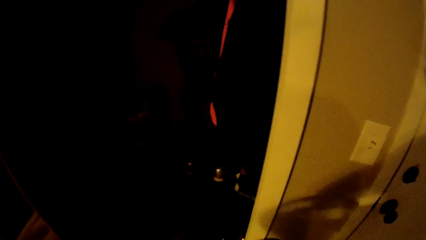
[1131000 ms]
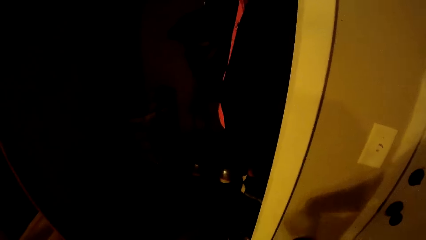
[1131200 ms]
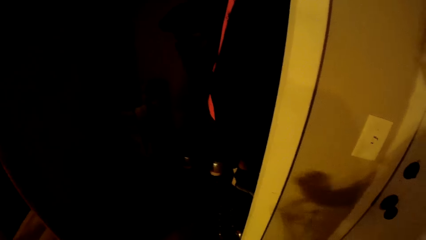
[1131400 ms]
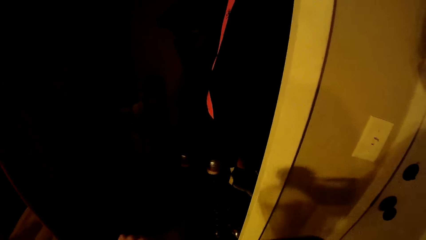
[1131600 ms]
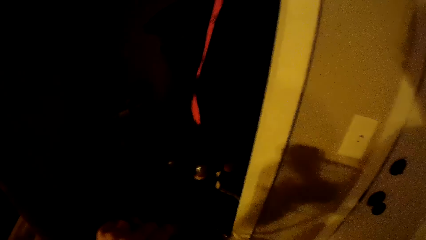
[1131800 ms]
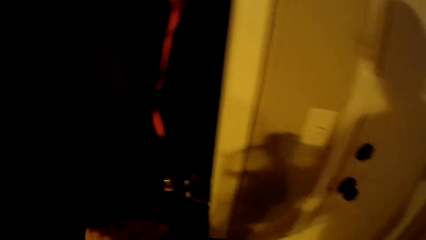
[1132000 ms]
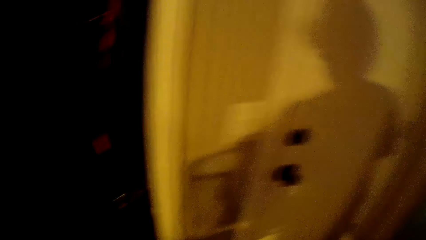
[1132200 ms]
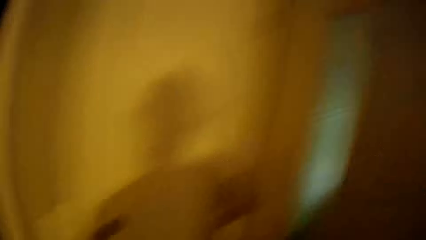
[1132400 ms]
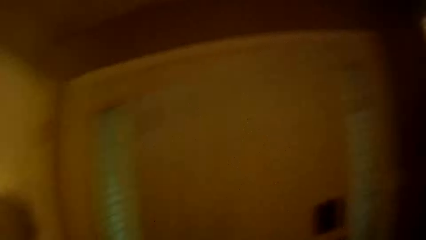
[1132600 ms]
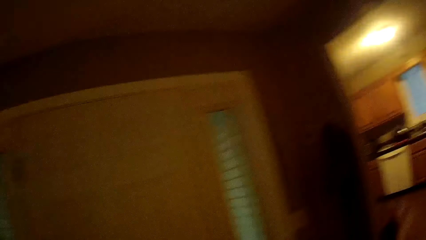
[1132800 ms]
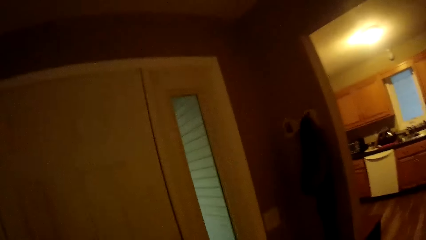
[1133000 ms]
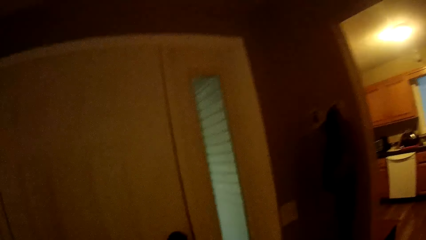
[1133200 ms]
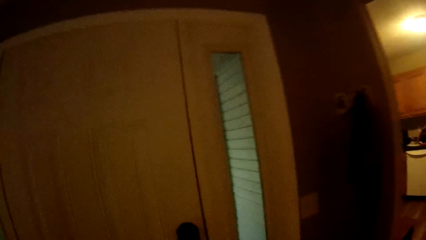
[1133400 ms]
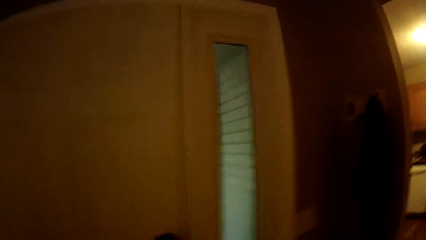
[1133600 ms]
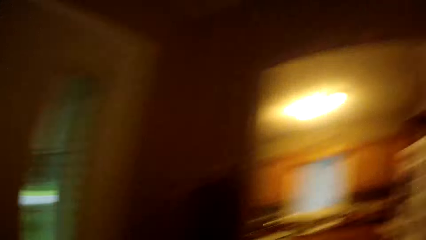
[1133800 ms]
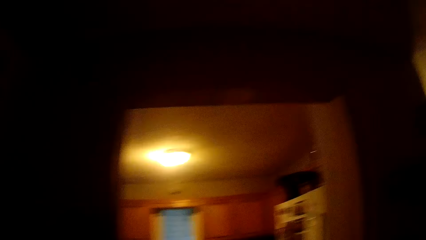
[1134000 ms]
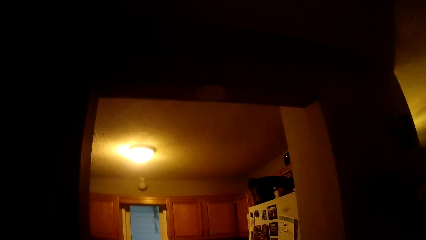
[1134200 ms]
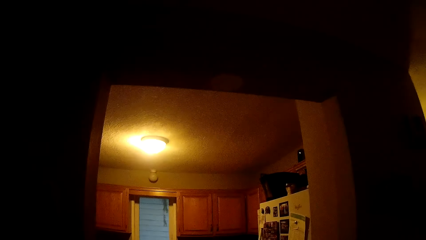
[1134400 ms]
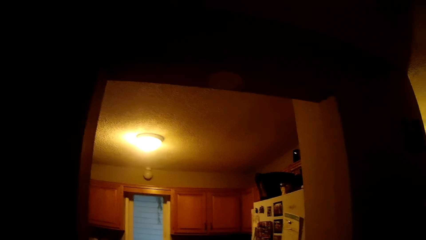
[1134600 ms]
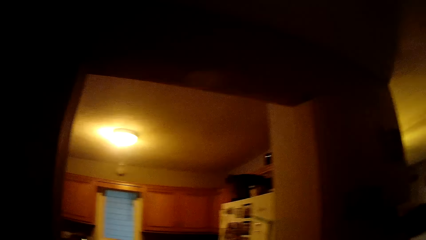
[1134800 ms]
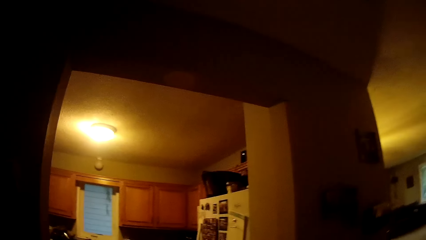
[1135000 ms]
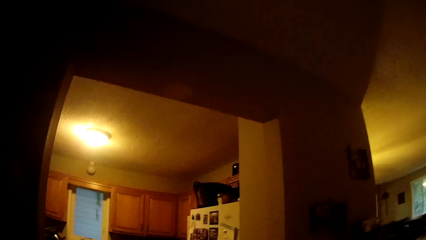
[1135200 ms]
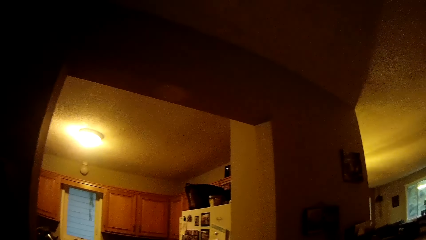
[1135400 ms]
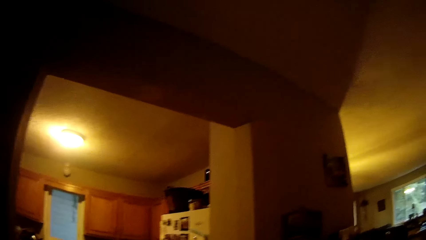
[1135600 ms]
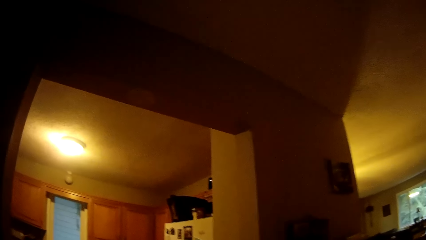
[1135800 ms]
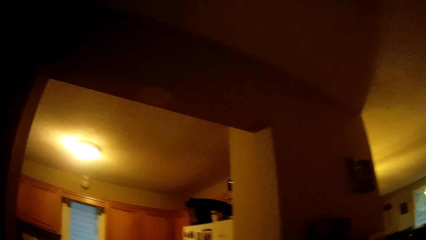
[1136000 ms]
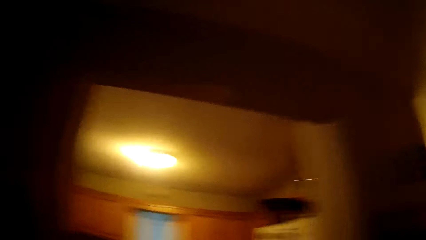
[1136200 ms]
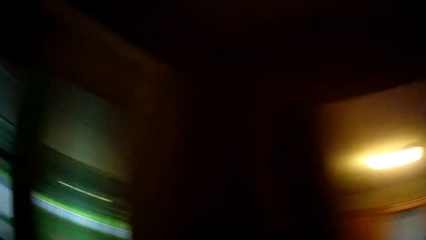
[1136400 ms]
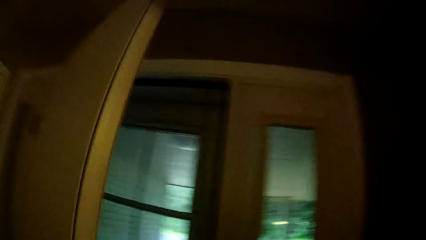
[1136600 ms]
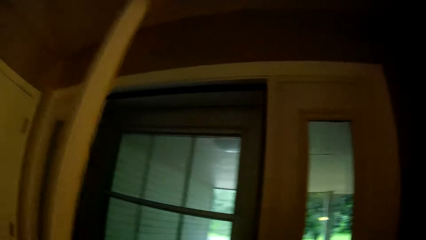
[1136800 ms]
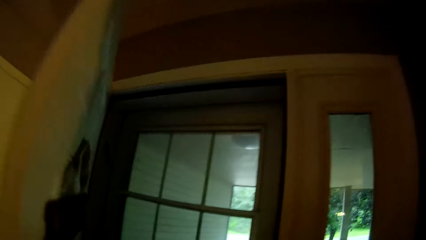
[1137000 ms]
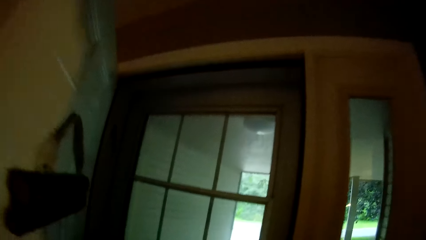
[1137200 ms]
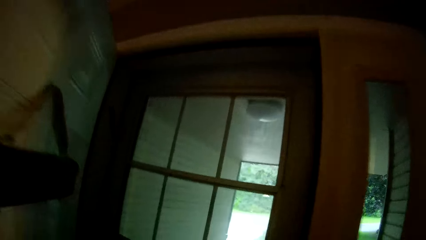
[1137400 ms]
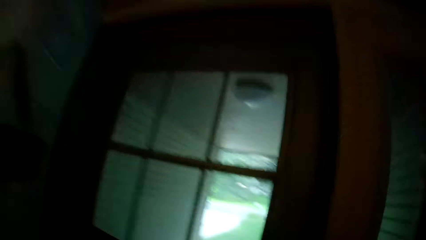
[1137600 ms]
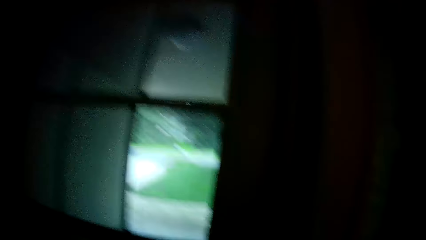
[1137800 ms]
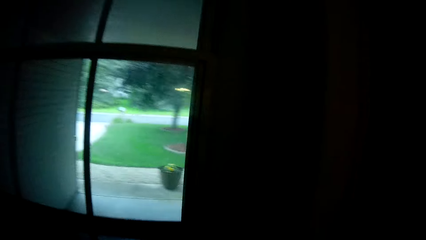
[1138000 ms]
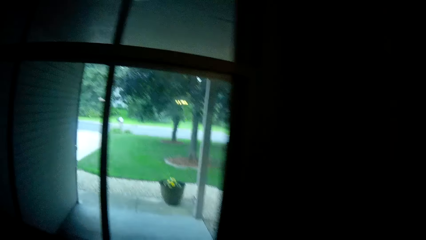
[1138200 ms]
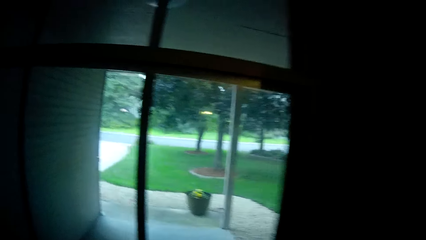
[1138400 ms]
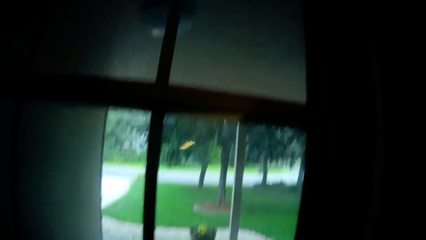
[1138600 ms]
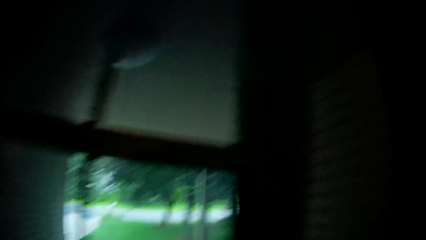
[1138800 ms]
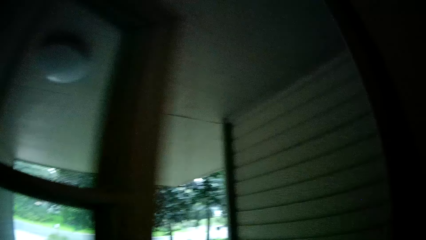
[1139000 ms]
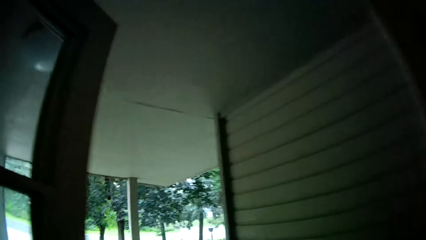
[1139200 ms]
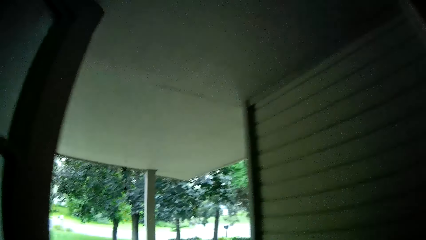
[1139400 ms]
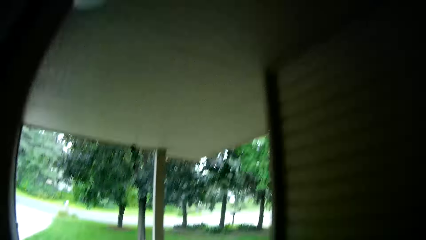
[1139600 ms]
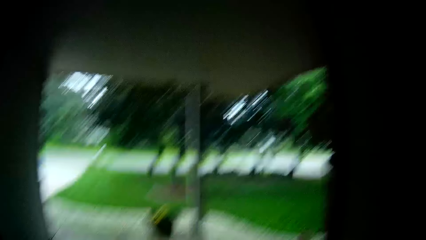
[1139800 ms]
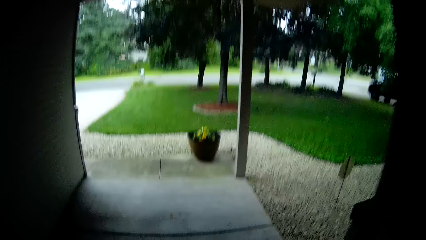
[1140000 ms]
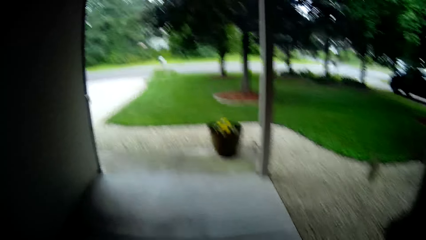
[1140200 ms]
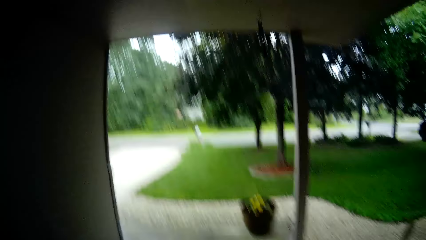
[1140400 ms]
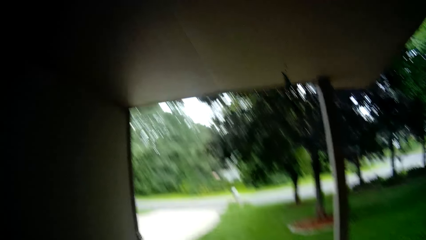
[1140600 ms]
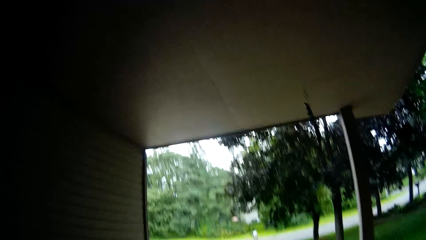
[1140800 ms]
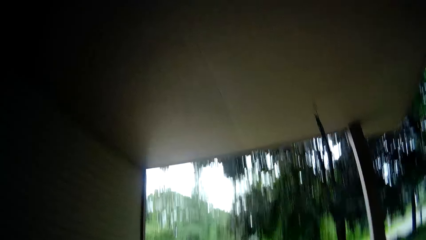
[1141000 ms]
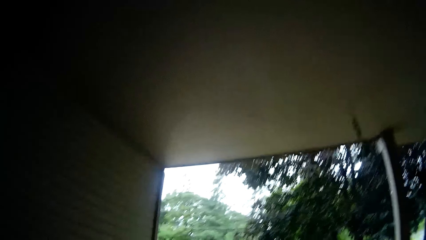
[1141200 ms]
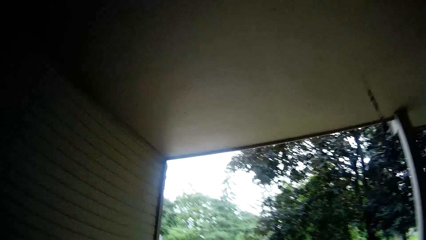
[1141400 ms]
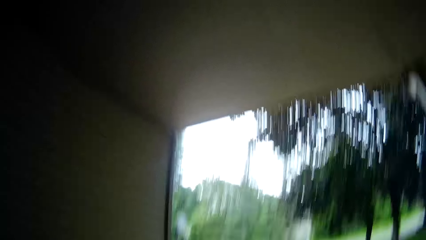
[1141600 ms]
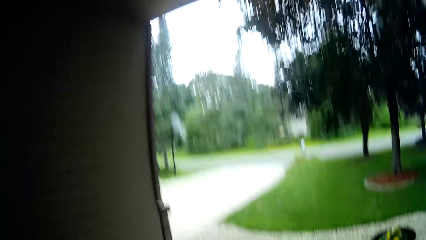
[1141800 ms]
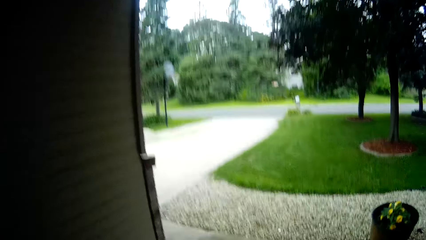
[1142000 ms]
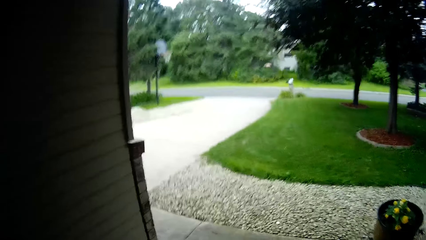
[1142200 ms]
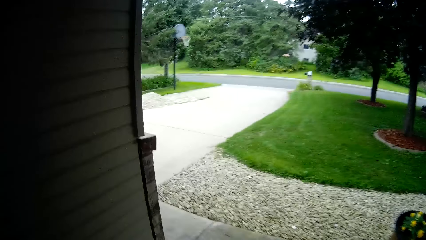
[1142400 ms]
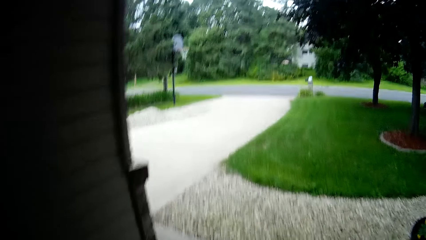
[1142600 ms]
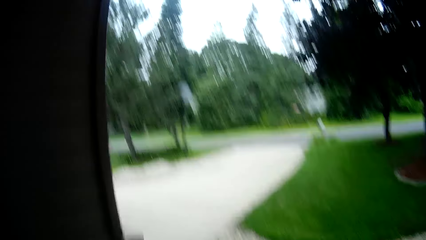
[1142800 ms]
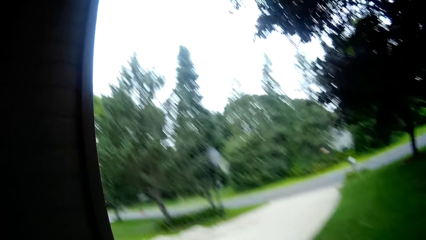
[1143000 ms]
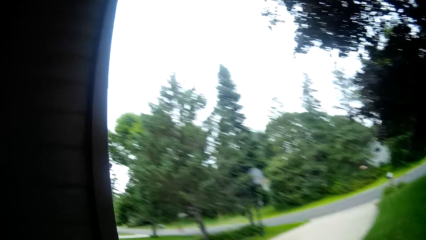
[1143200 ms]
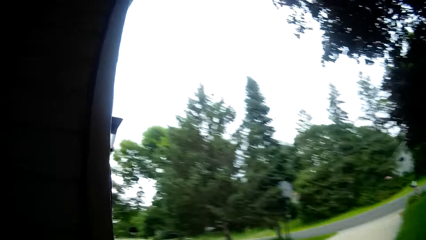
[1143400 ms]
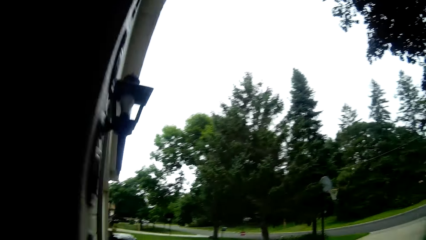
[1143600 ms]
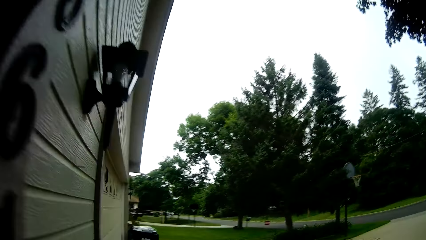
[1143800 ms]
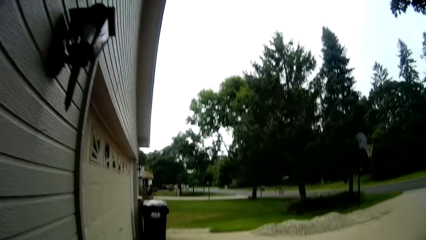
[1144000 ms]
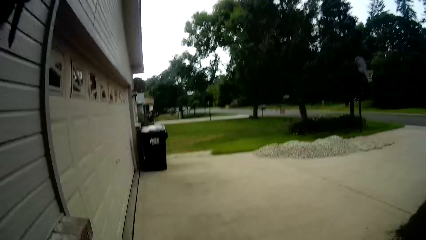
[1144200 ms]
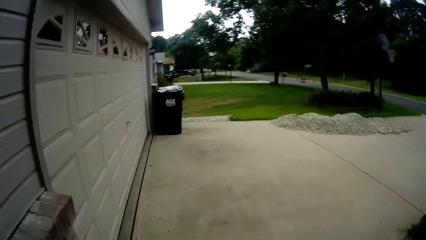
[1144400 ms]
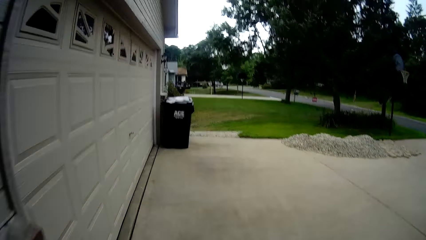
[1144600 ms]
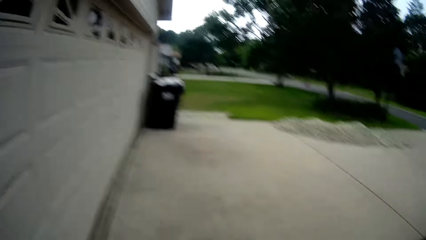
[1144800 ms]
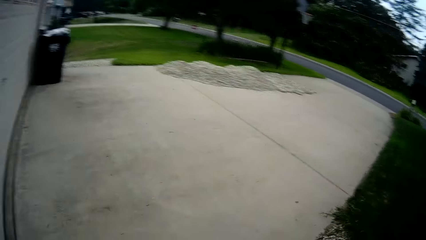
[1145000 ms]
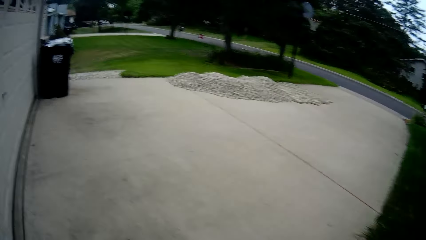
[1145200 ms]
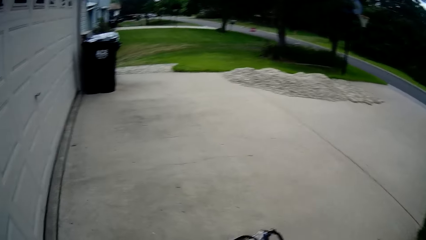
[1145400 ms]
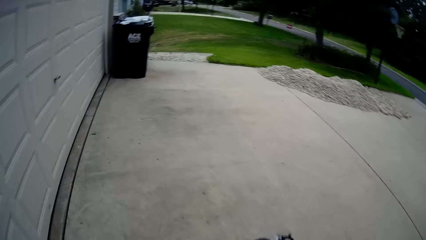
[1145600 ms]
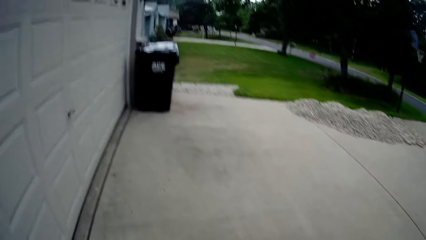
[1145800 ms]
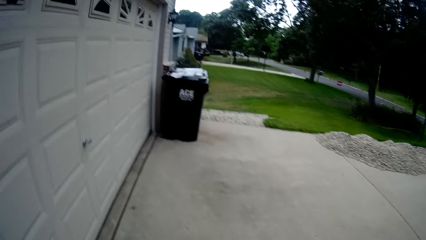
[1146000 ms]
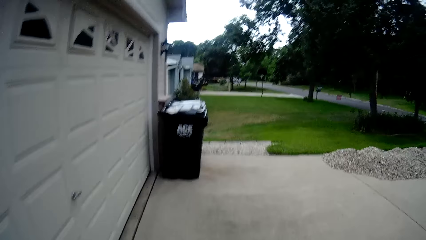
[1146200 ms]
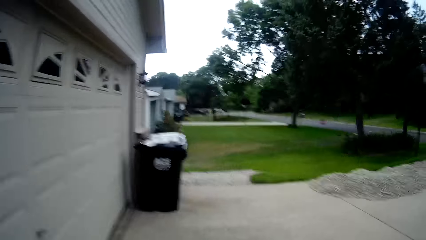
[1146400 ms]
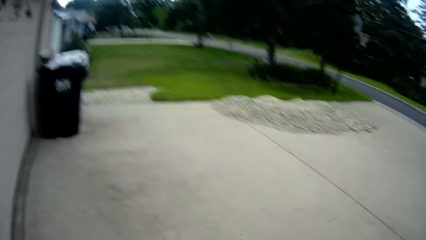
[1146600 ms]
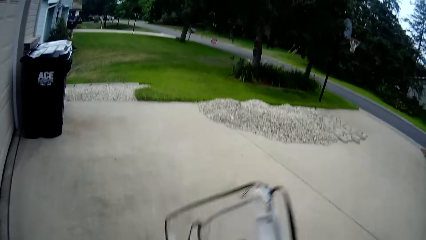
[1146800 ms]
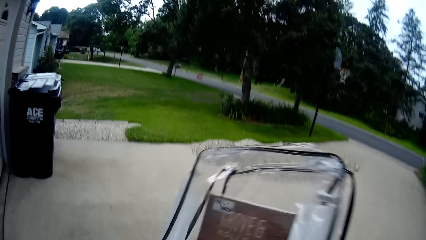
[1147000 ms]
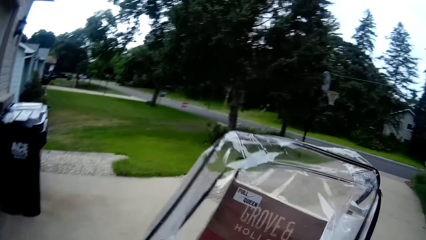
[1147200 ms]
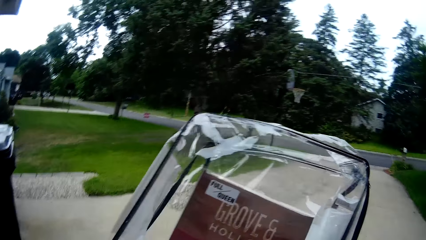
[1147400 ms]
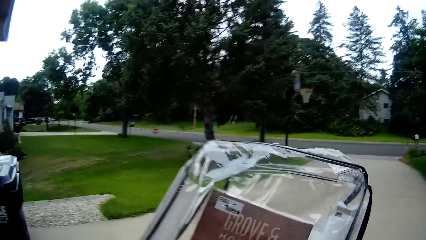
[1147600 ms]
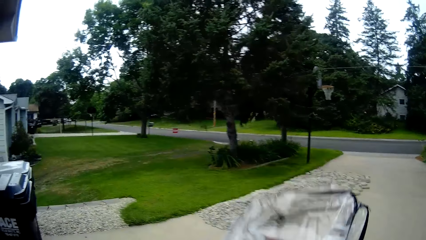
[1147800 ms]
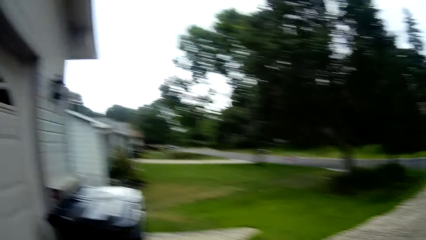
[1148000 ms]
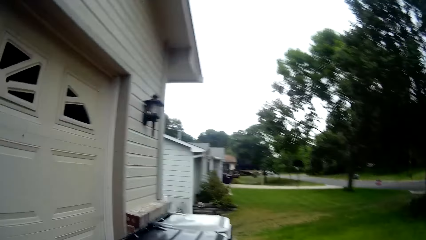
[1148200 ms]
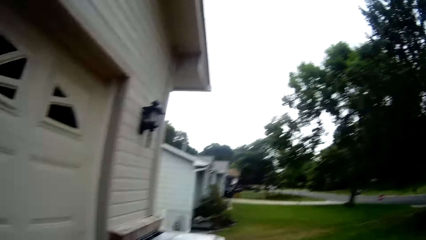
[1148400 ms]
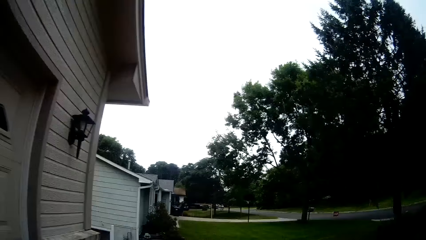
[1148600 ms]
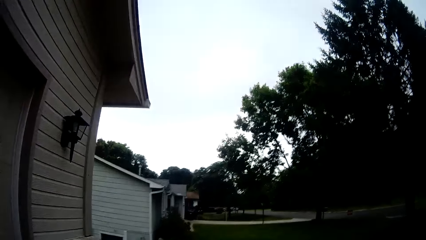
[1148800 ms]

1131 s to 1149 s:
The camera wearer looks around. He moves towards the door. He opens the door with his left hand. He walks out of the apartment. He lifts a storage bag. He looks at the transparent bag in his right hand. He walks along the driveway in front of the apartment.
